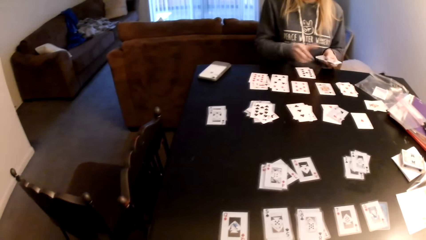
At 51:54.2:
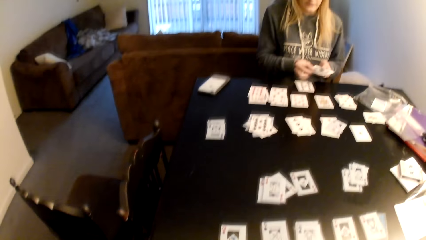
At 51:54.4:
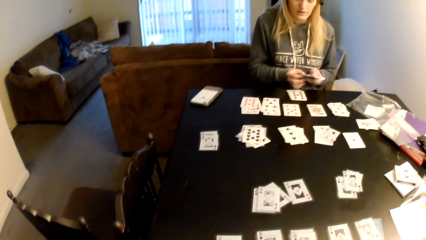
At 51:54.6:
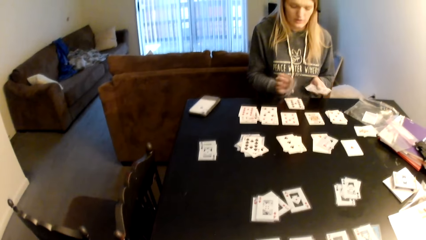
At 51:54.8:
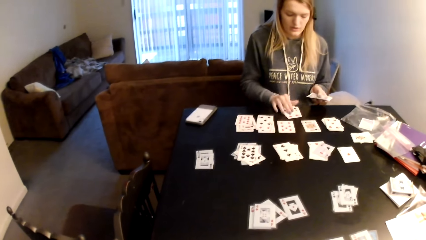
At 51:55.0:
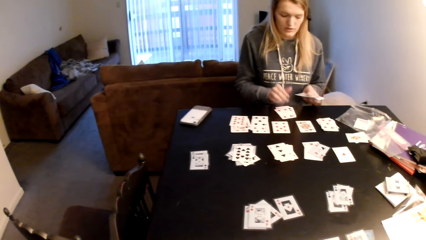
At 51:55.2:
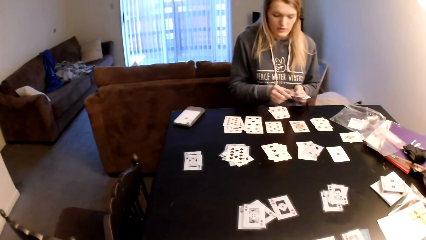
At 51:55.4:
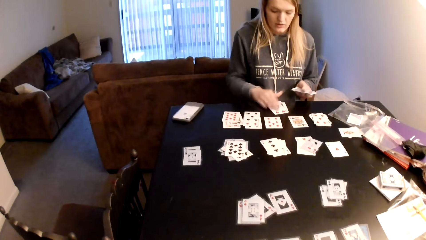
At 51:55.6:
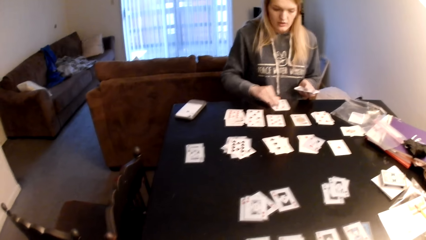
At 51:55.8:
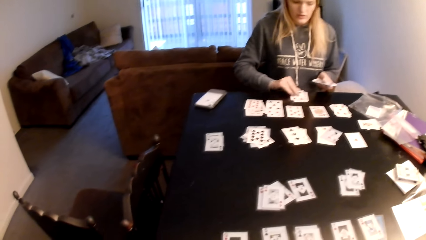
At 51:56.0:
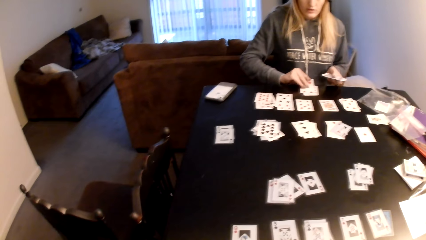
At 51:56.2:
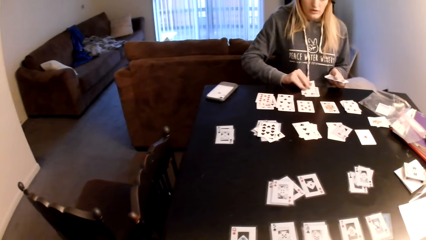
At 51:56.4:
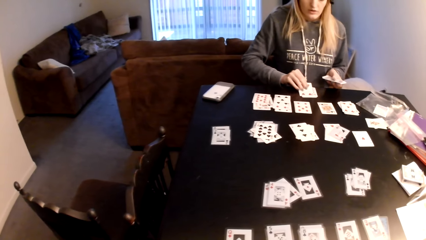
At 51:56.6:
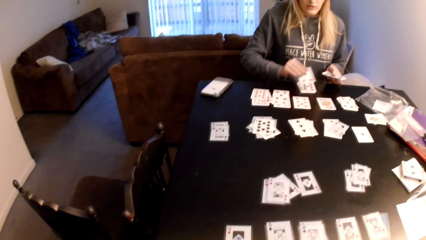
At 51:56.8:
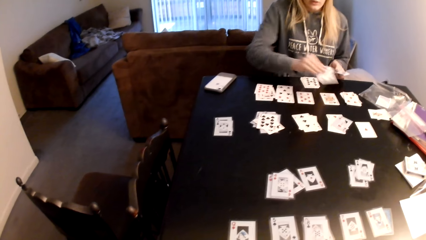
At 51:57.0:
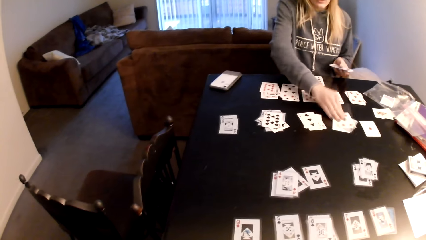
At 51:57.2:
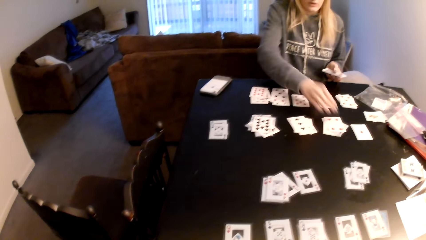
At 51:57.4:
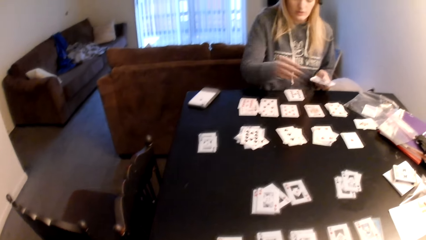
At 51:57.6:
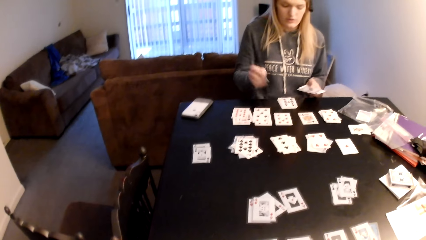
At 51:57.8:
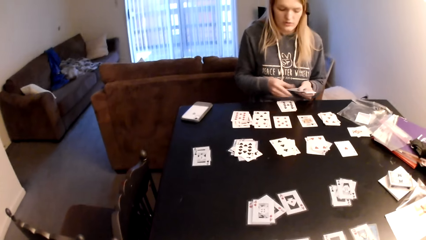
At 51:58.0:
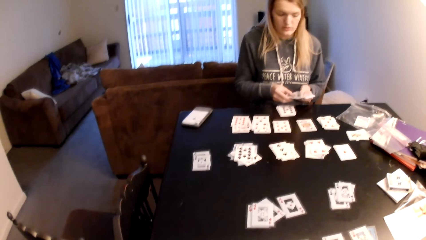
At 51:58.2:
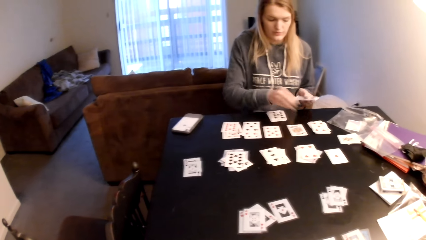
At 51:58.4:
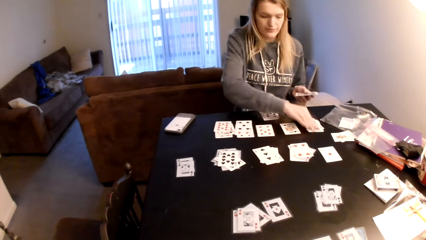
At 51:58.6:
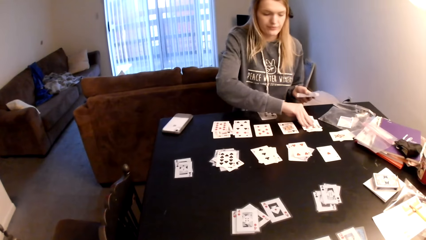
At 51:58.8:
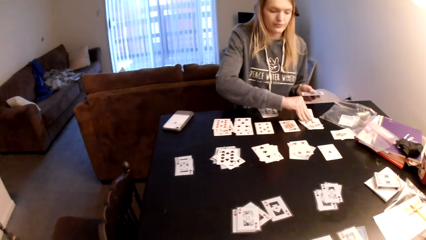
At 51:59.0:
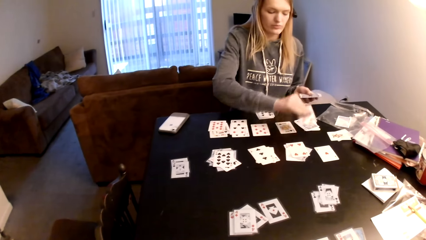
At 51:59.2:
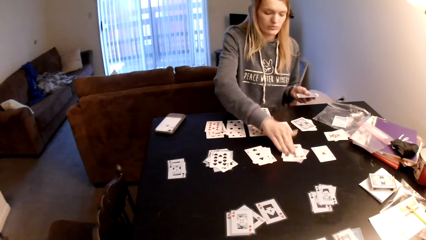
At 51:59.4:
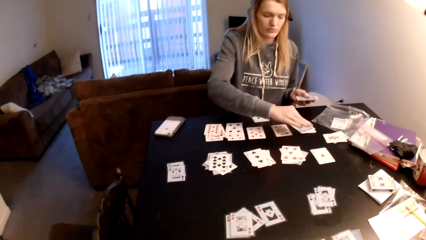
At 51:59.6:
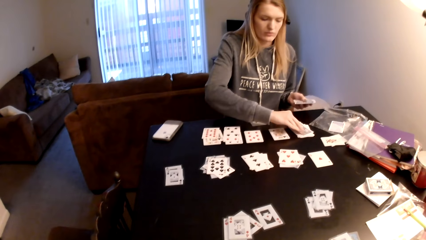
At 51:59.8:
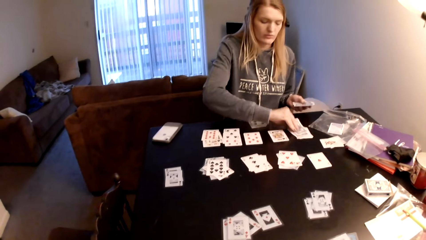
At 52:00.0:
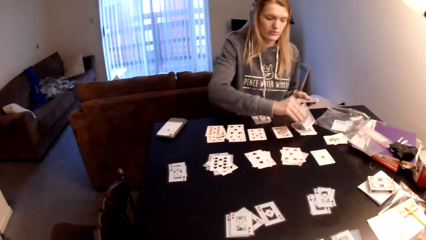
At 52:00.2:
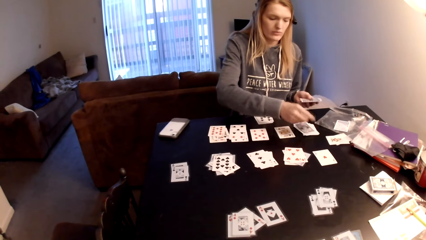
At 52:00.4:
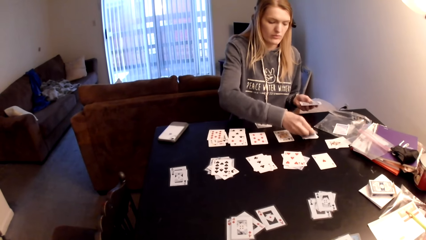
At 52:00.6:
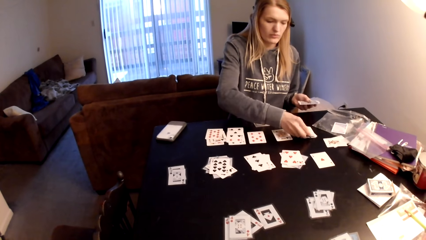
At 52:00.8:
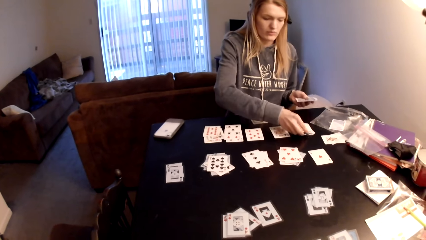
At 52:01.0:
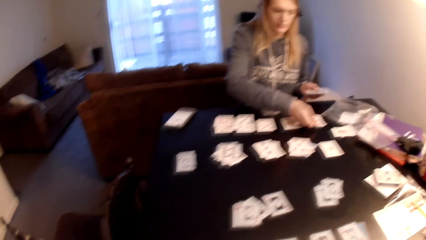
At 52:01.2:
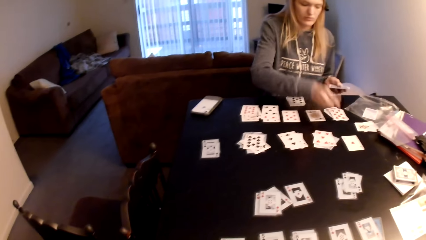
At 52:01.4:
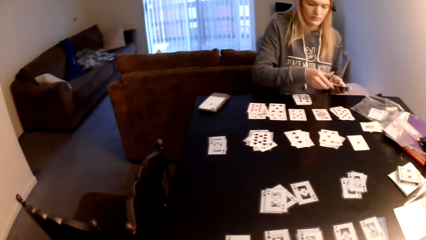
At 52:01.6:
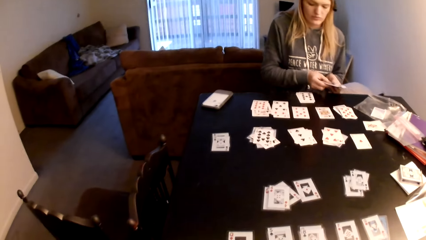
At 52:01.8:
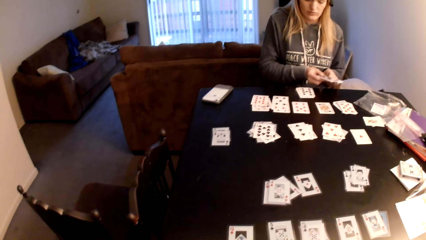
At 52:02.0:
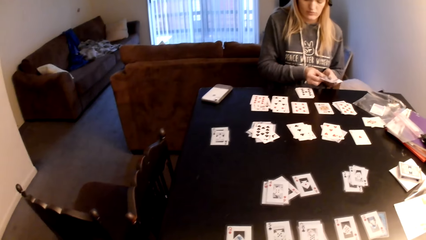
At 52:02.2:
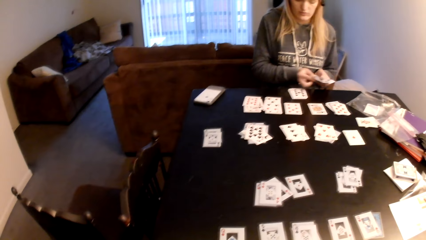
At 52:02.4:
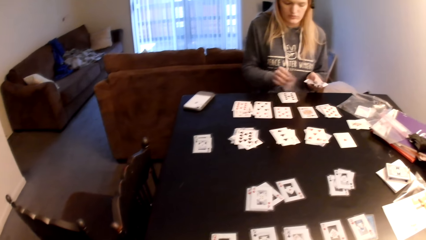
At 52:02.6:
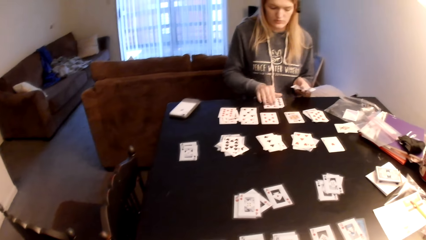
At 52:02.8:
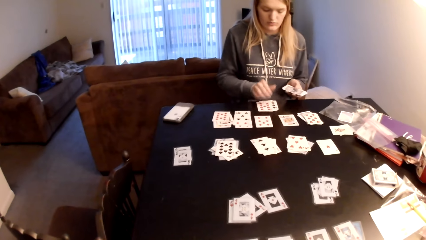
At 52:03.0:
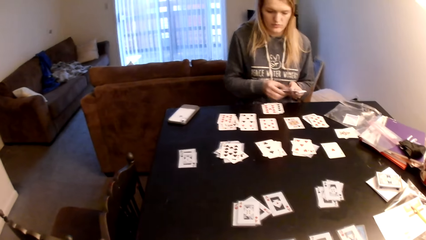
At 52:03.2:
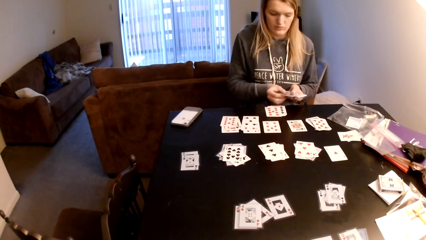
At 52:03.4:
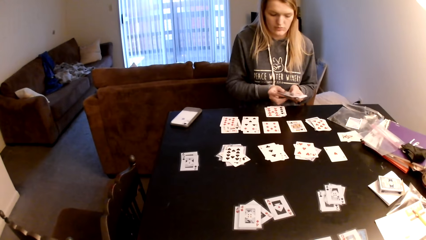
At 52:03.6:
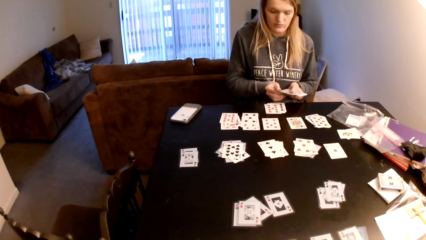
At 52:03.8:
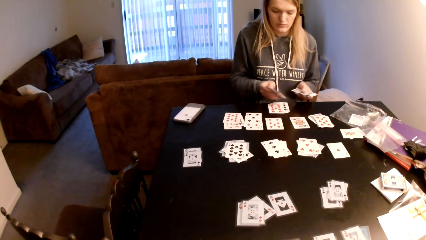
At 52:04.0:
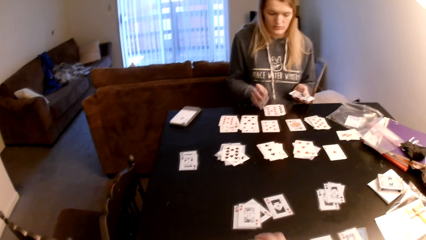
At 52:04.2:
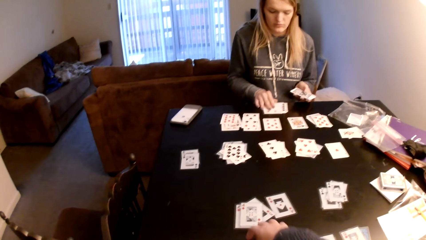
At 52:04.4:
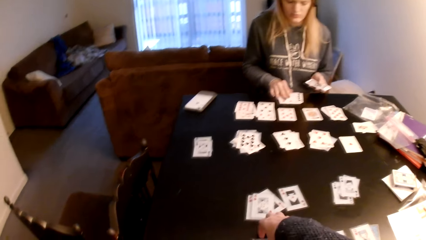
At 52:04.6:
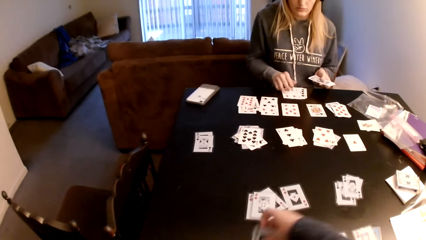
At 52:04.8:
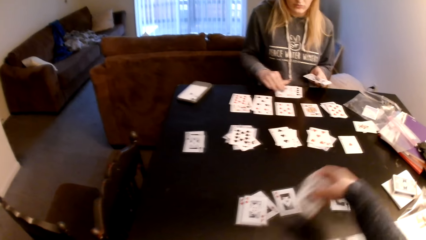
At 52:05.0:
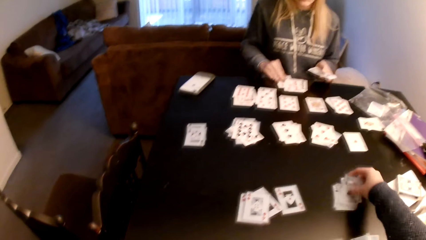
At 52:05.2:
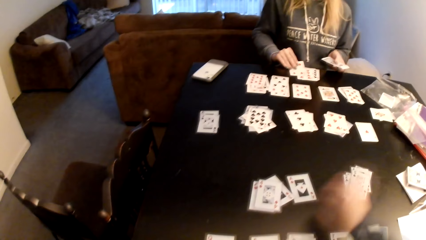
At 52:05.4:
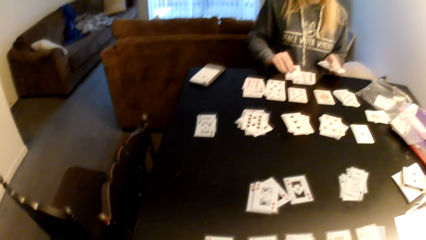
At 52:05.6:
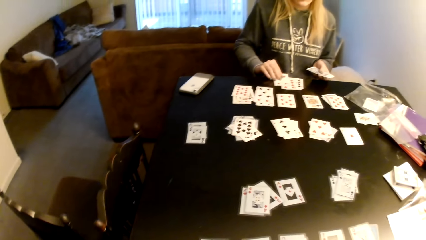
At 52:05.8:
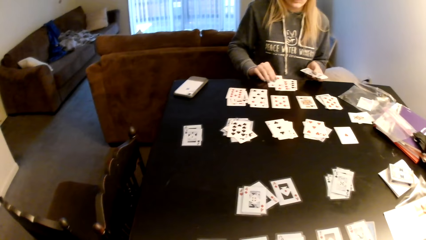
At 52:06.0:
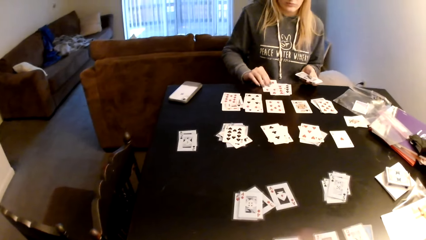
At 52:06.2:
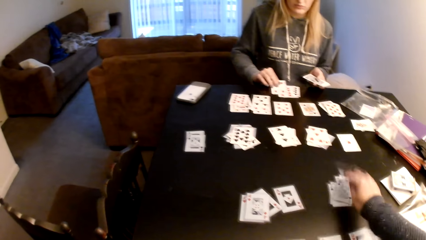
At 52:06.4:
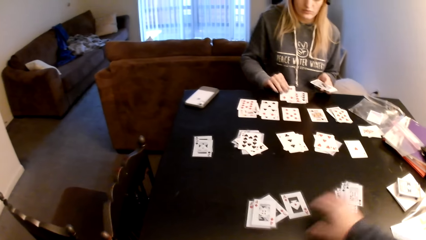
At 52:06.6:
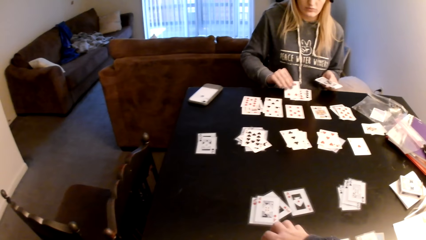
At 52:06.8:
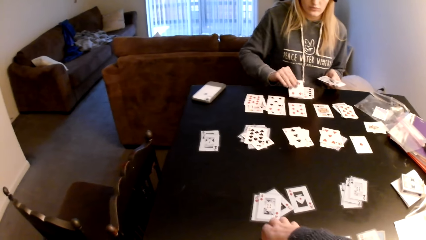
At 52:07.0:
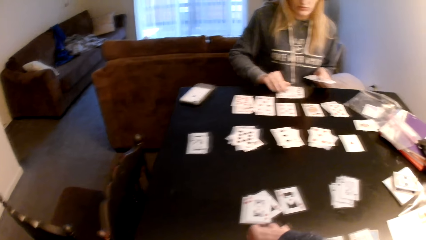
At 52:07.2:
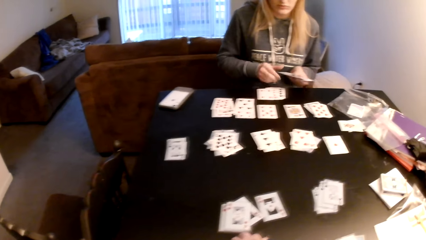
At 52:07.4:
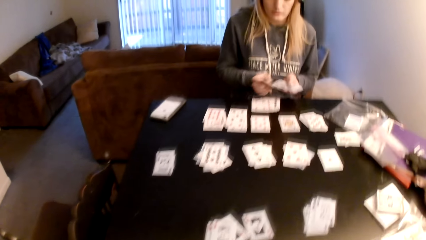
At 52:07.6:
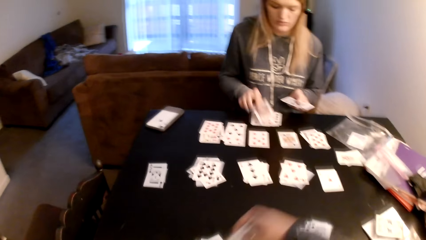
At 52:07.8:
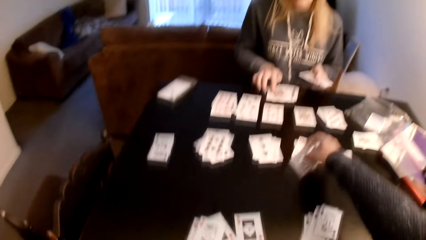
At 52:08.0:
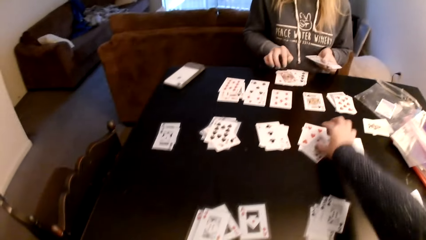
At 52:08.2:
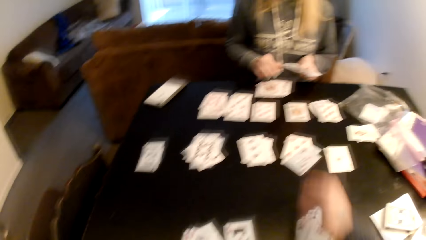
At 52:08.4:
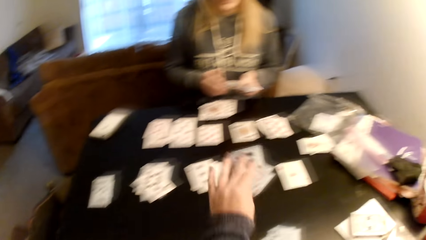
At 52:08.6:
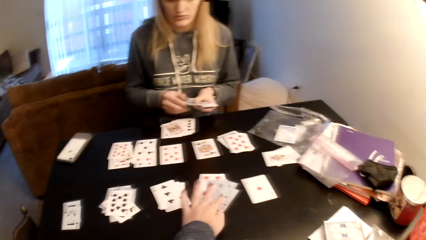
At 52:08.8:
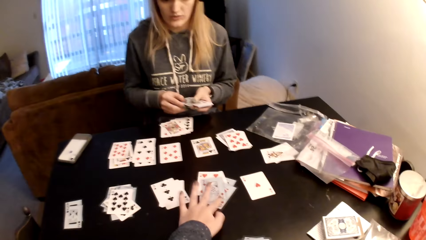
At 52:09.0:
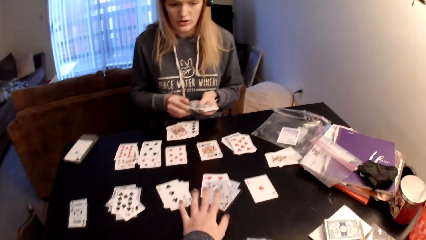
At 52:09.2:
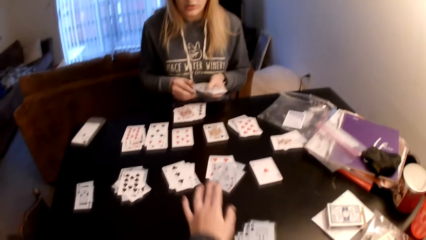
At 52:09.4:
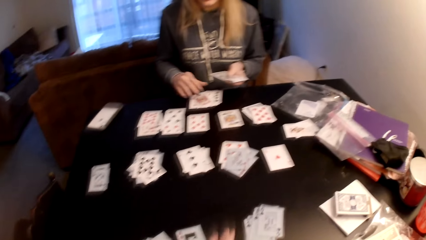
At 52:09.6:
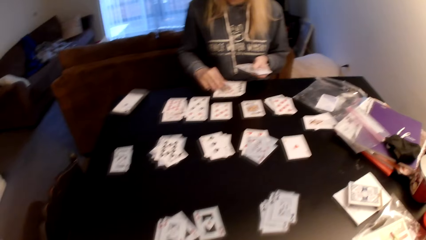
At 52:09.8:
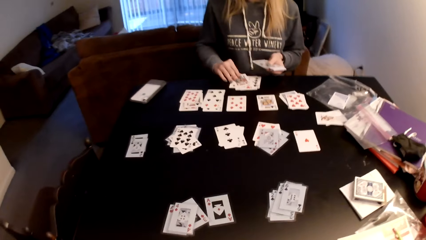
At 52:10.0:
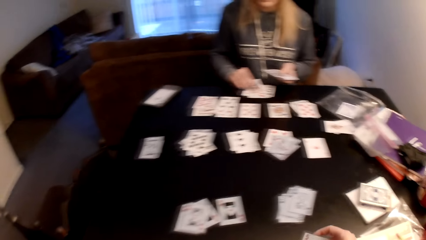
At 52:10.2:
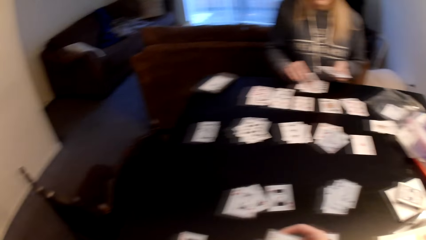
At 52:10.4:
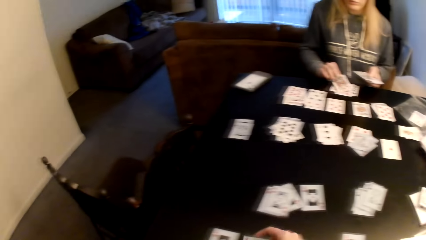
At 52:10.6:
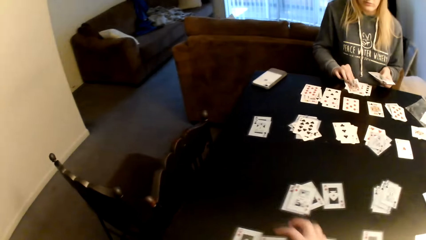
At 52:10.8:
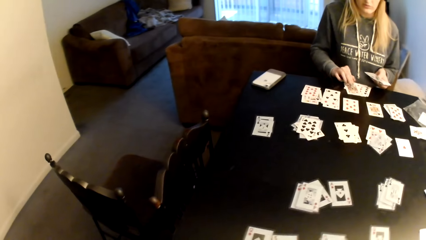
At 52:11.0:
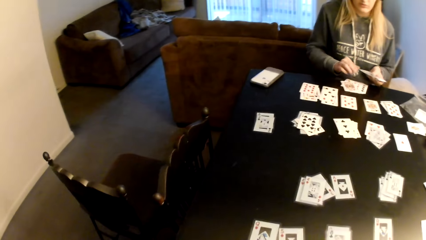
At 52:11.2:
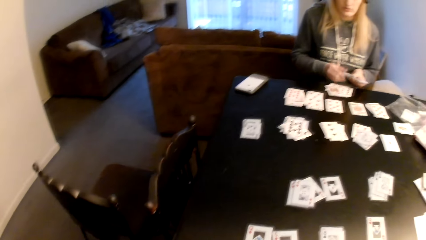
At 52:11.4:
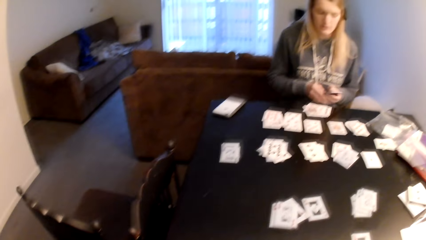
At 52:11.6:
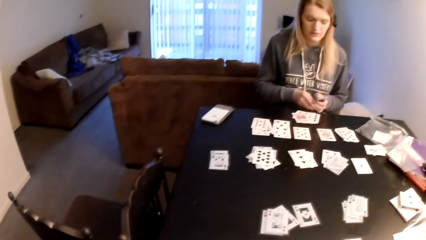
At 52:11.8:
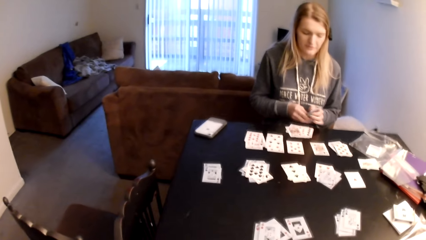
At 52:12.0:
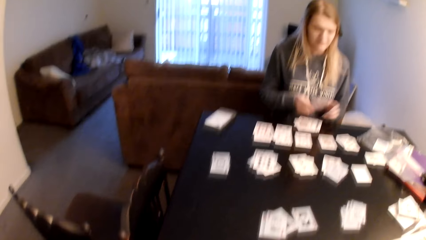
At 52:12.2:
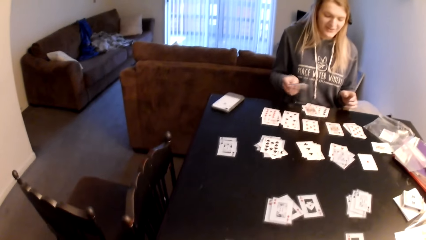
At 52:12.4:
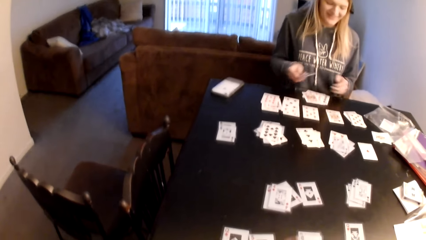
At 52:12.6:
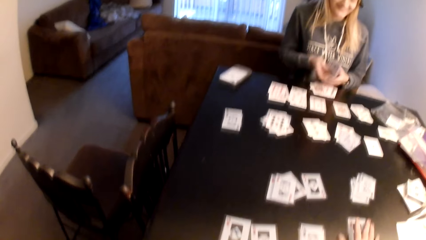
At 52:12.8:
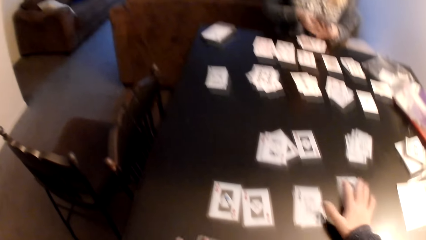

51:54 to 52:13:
A woman places the playing card on top of a card on the table. The camera wearer looks at the playing card. The woman picks cards from the table and pulls a playing card on the table. The camera wearer looks at the playing card. The woman pulls a playing card, picks cards from the table, places the playing card on top of a card on the table, and picks a card from the table. The camera wearer looks at the playing card. The woman turns the card, holds the cards on the table, and places the playing card on top of the card on the table. The camera wearer looks at the playing card. They pull a playing card from the table and put the card on top of the cards on the table. They look at the playing card, place the playing card on the table, and pull the playing card on the table. The woman places a card on top of the cards. The camera wearer puts a card on top of the cards on the table. The woman converses with the camera wearer and lifts a card from the table slightly. The camera wearer touches the playing card. The woman holds the cards and converses with the camera wearer.
